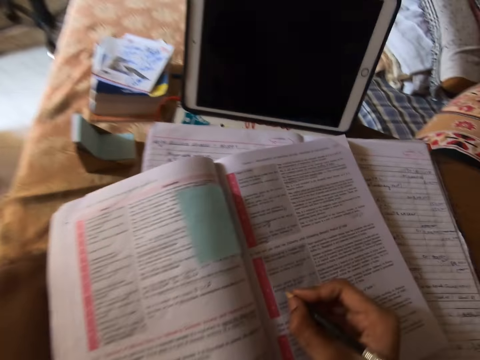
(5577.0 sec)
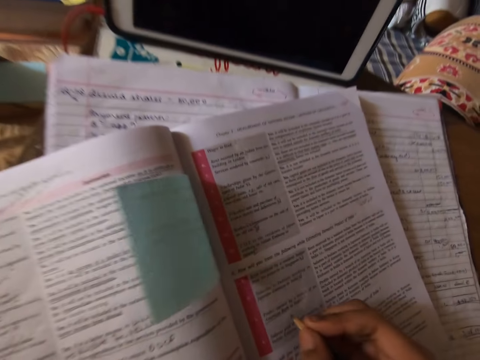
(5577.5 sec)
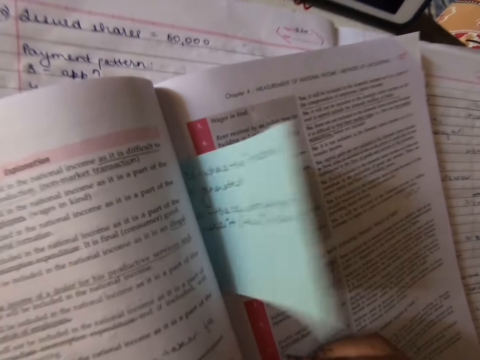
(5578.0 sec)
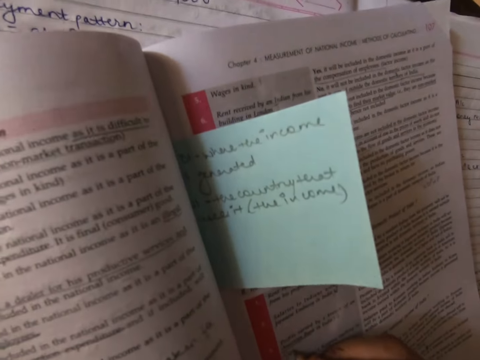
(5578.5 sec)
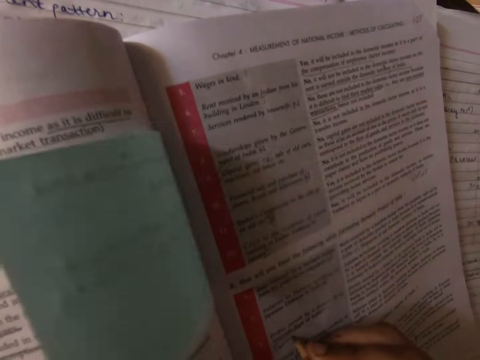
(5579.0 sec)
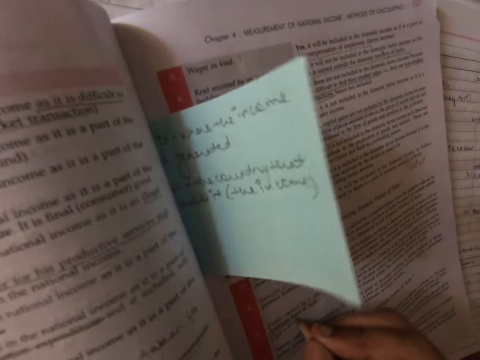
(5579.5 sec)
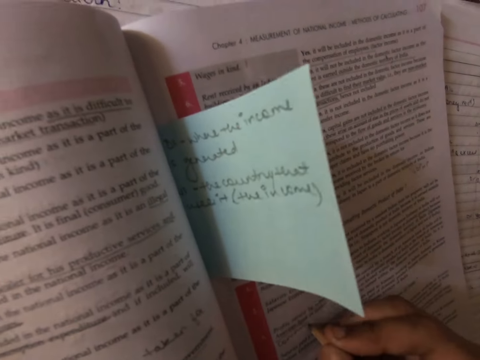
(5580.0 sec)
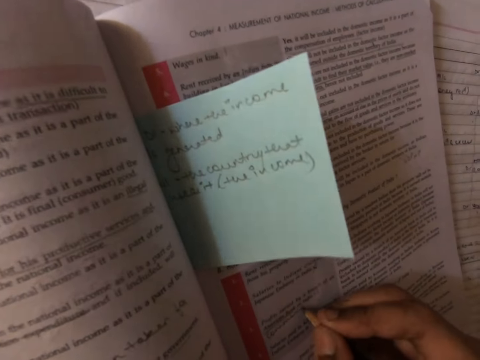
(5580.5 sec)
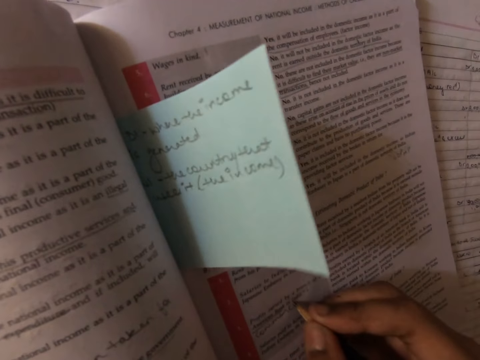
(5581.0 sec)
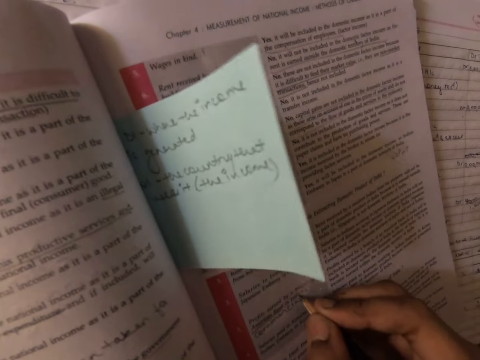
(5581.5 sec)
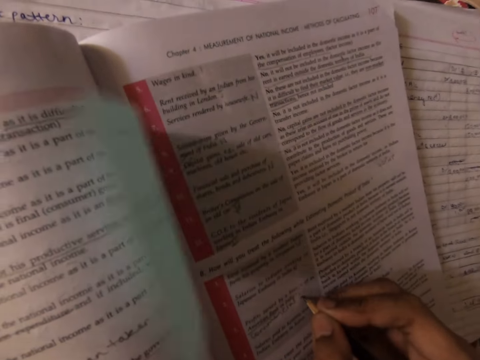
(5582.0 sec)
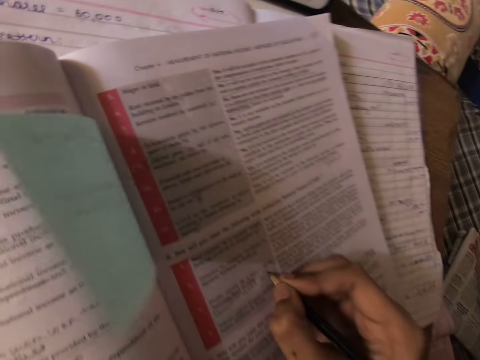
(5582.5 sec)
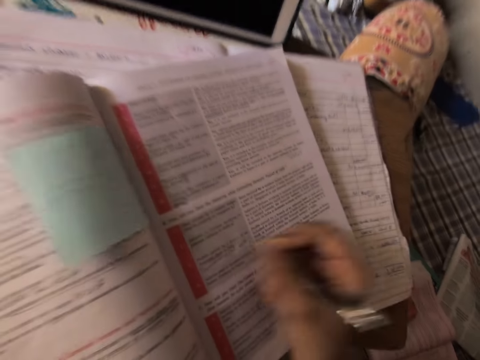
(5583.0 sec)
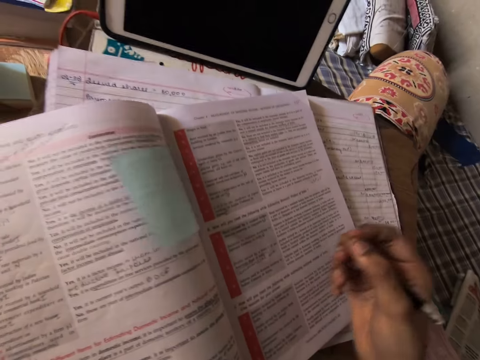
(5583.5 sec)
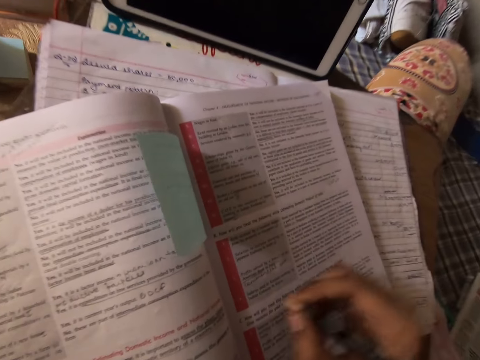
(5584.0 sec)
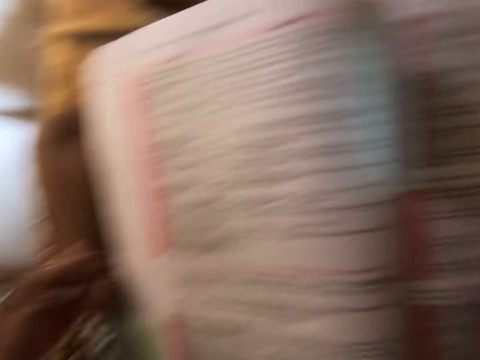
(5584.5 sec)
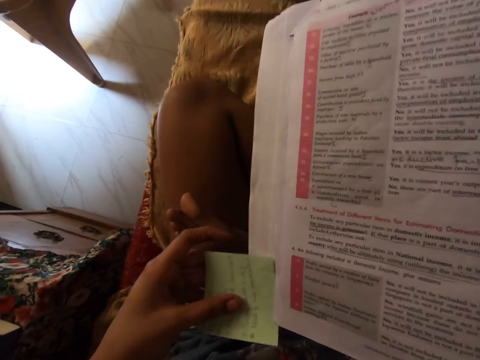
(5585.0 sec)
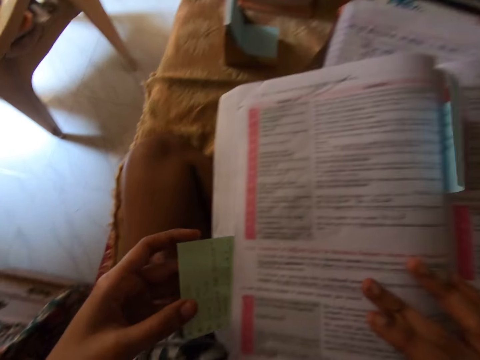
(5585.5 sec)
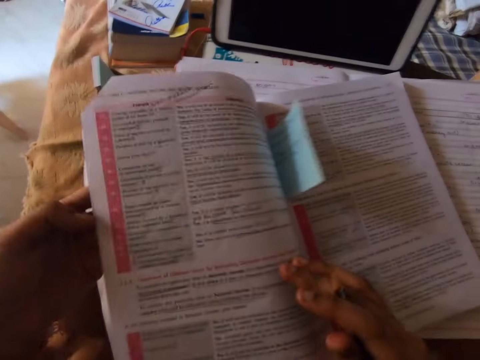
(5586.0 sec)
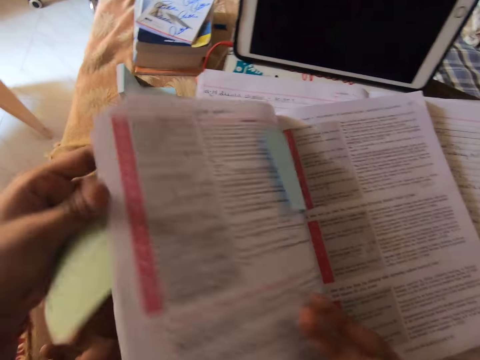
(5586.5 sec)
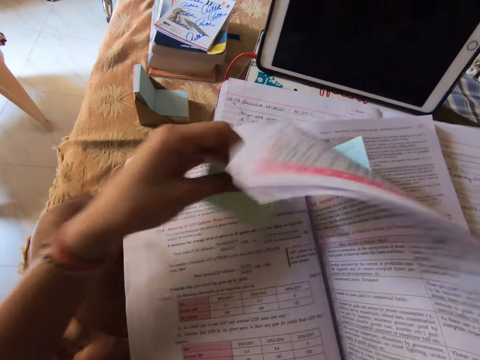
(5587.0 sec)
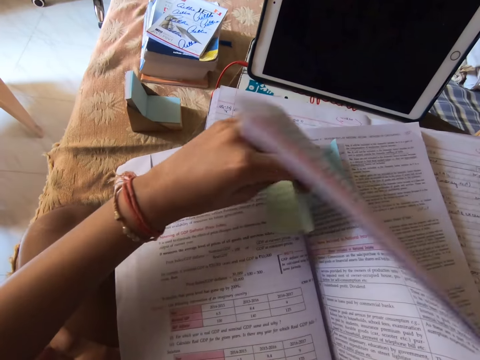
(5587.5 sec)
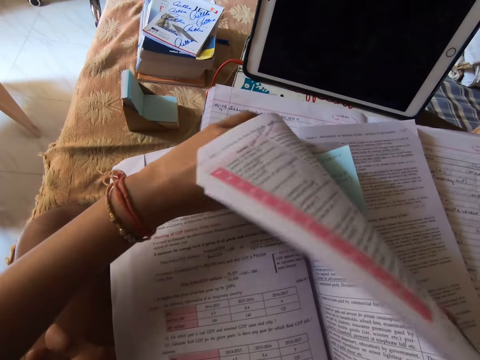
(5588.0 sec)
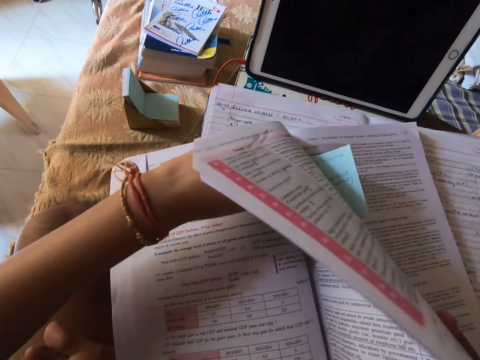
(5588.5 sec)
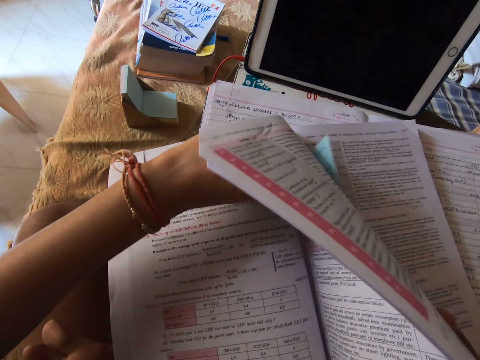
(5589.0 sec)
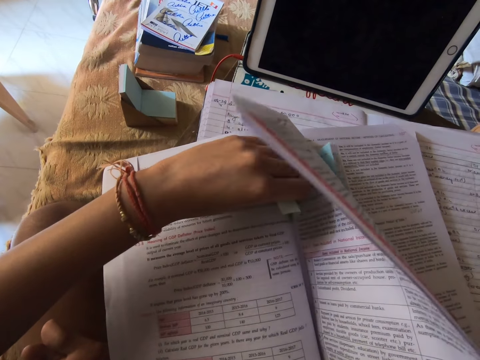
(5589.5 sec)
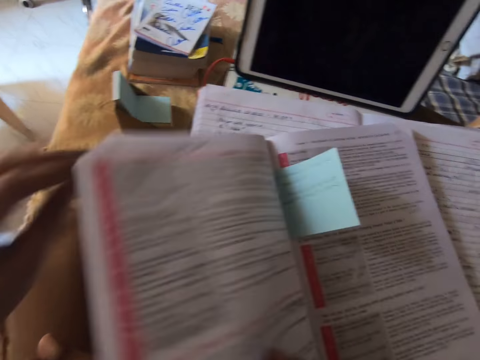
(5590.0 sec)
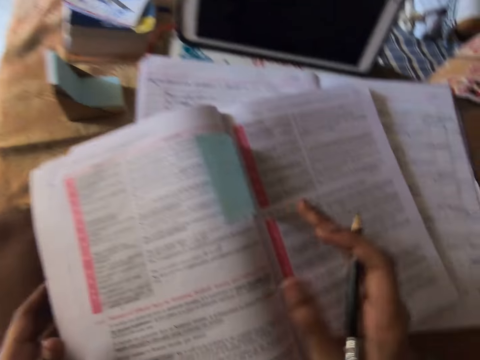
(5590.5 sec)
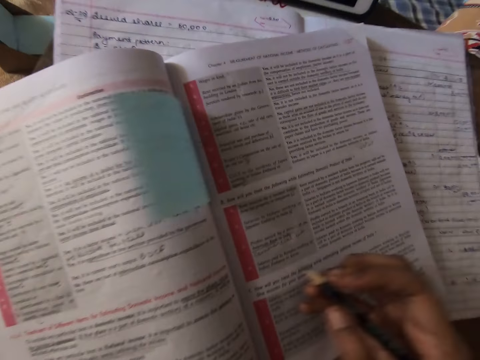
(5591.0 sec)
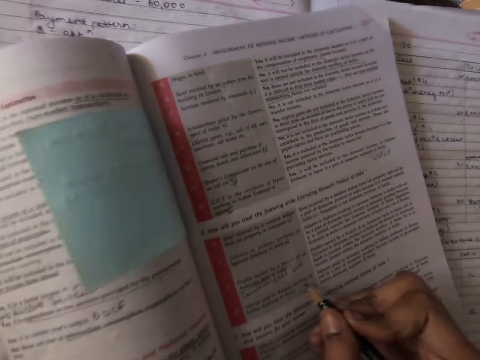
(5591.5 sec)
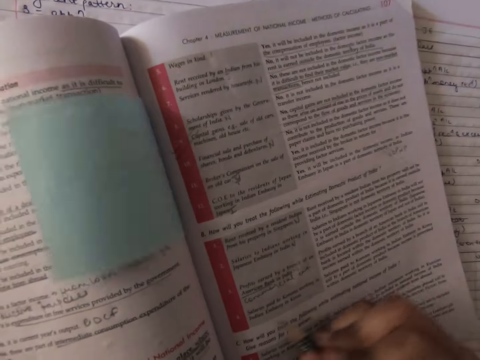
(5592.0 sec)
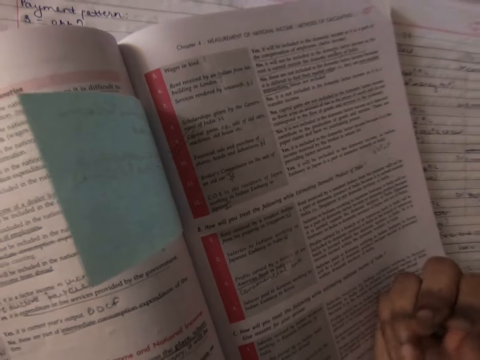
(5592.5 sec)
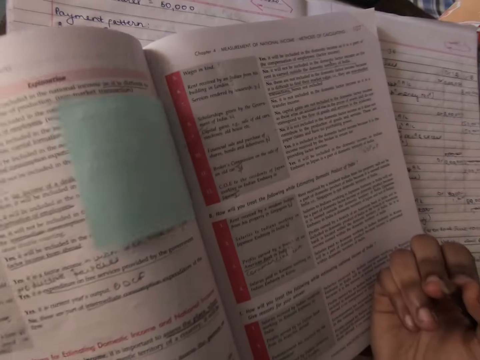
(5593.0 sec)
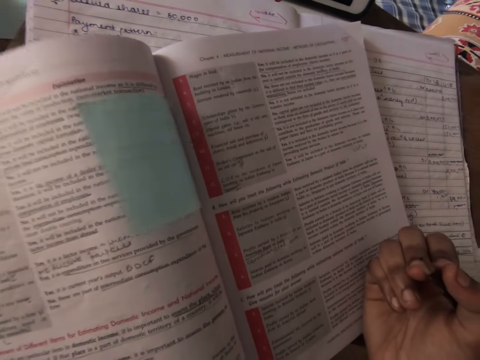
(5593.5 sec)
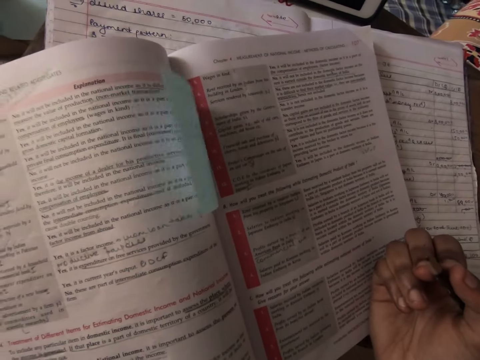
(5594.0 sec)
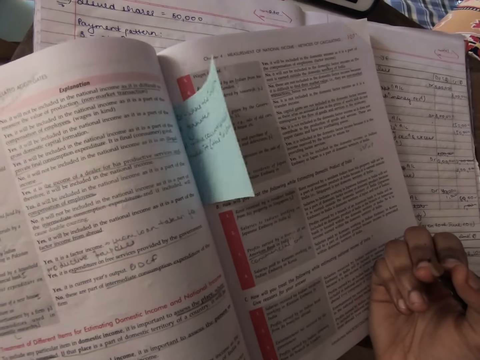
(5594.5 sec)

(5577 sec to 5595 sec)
The camera wearer writes on the textbook with the pencil in her right hand. She writes on the book. She picks another sticky note from the book with her left hand and fixes the sticky note in the textbook with her left hand. She holds a piece of paper. She studies the textbook with the pencil in her right hand.

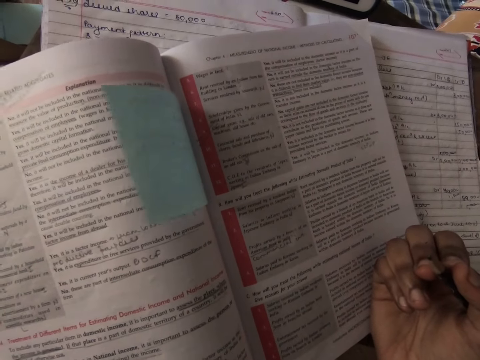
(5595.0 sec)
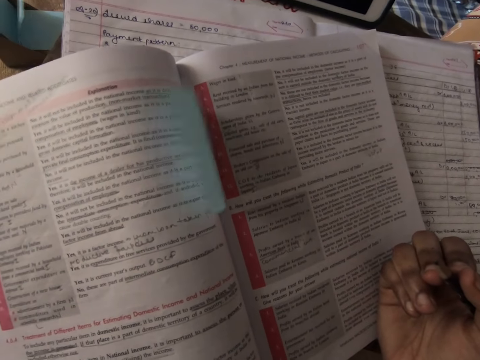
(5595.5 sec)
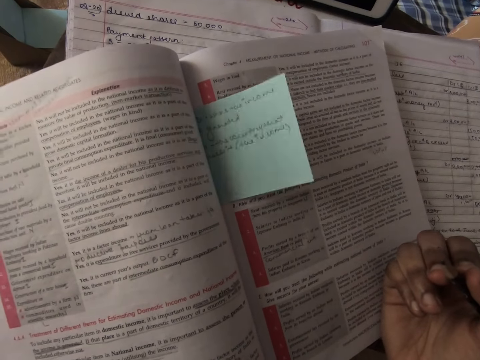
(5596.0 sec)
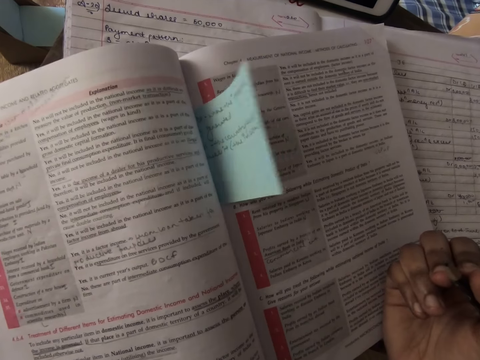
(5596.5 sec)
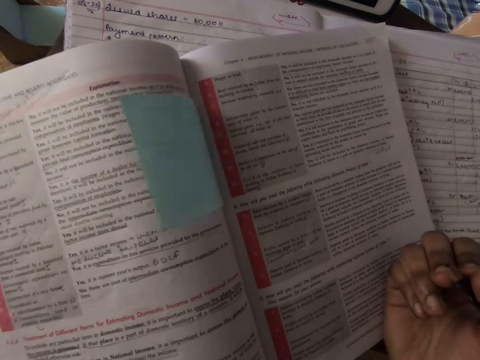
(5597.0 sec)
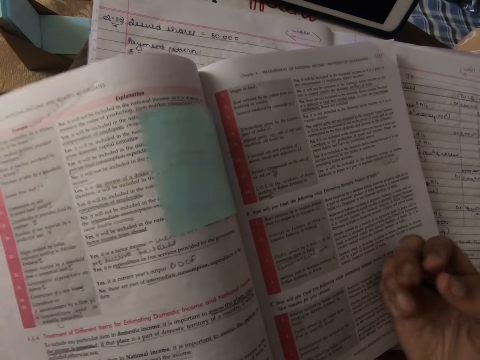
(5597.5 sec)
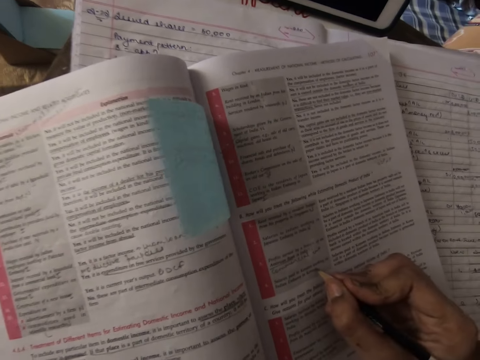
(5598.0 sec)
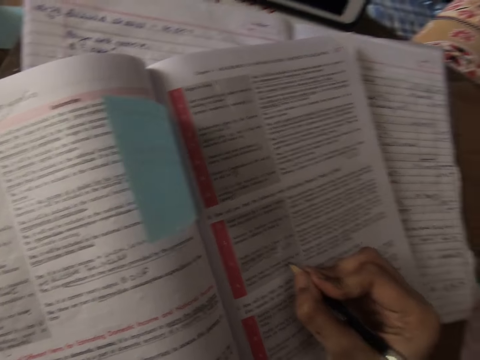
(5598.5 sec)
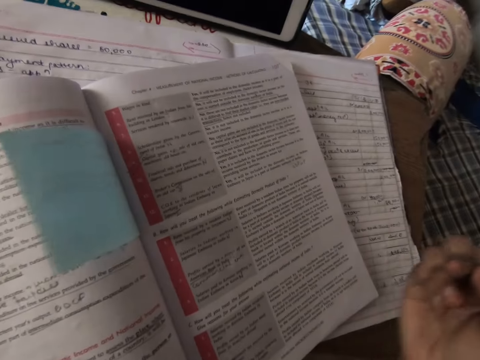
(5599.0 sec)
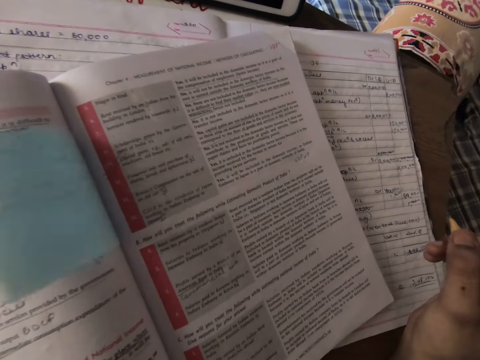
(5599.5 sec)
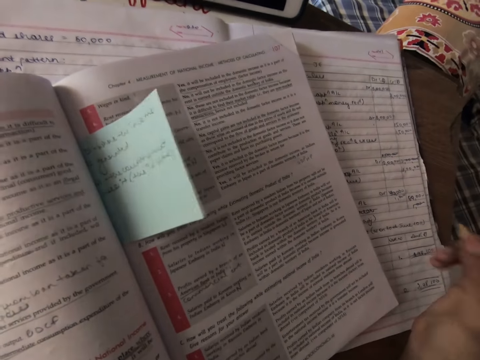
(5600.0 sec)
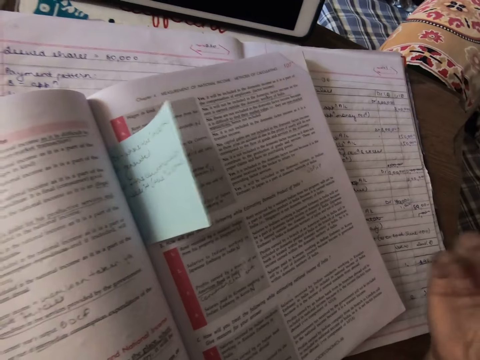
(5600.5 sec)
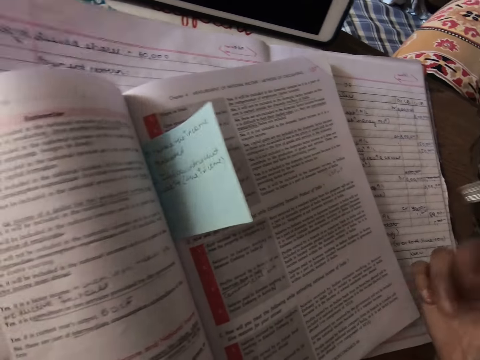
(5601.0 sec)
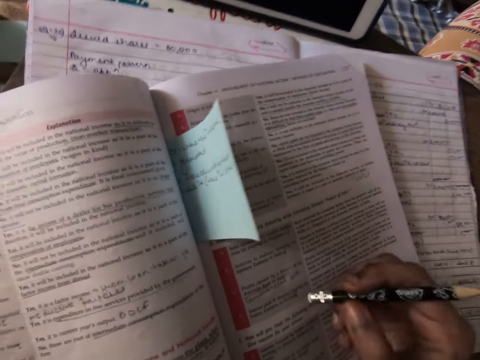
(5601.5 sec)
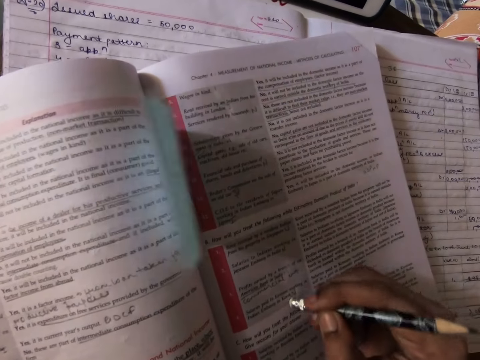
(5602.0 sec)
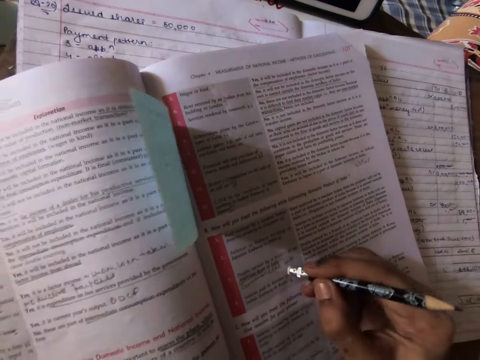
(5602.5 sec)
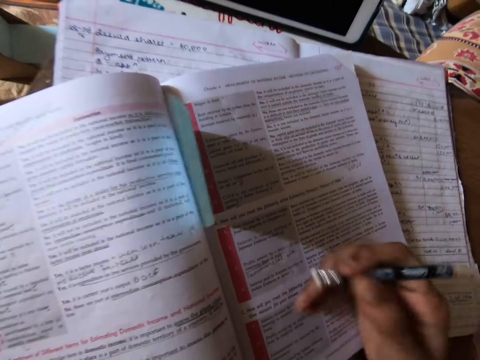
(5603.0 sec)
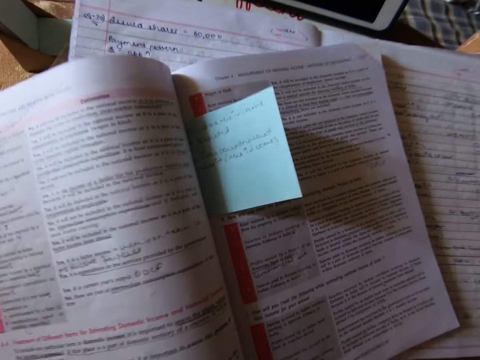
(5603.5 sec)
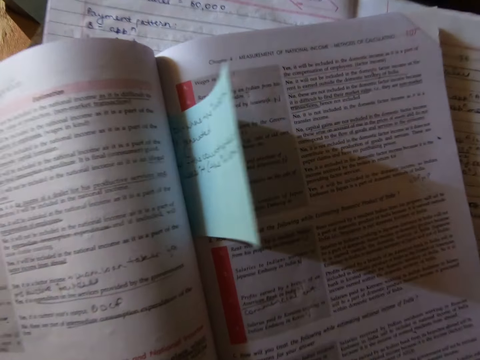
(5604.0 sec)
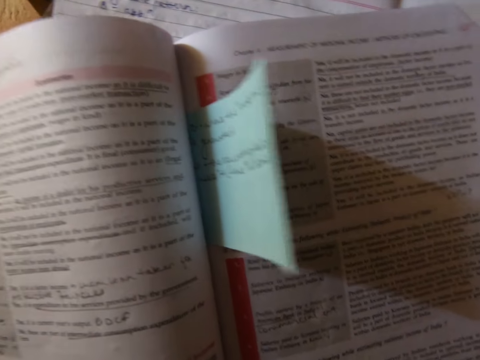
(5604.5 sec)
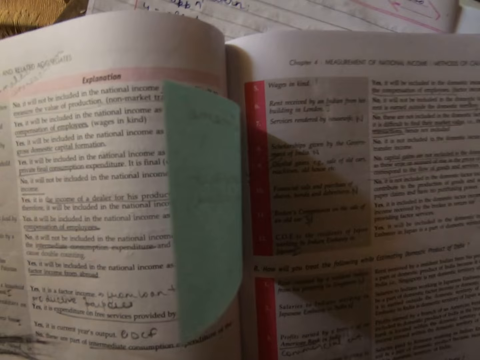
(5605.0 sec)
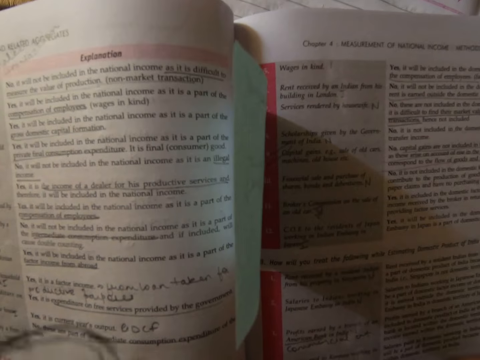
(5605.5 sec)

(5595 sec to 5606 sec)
The camera wearer applies the eraser in the pencil on the textbook. She dusts off dirt from the textbook with her right hand.
